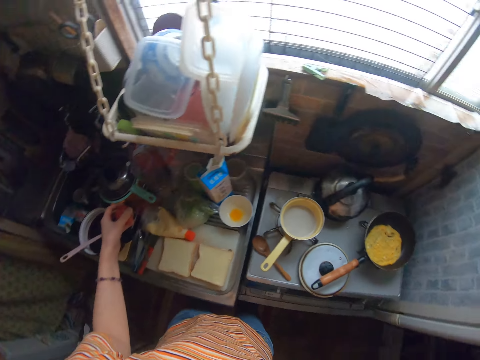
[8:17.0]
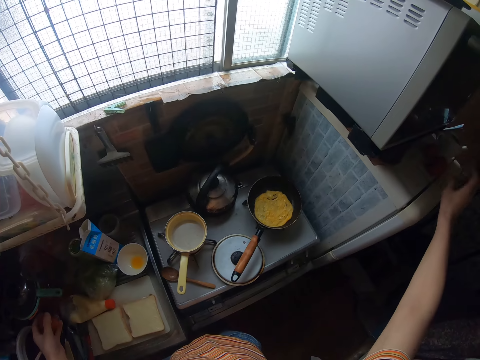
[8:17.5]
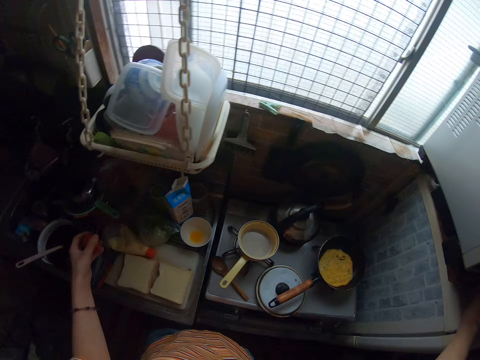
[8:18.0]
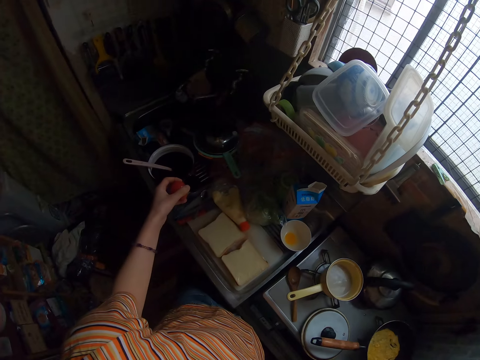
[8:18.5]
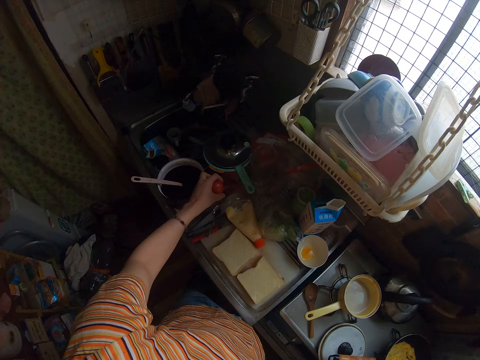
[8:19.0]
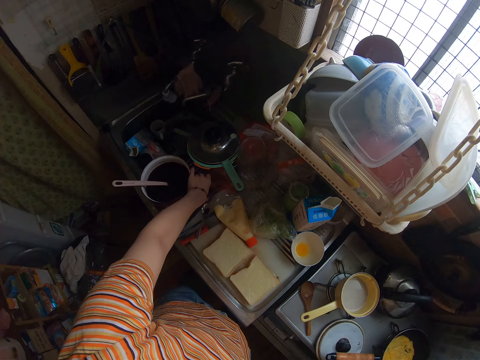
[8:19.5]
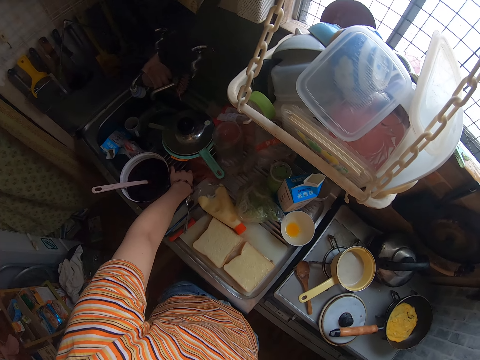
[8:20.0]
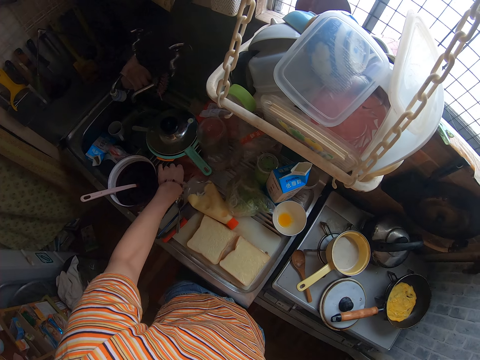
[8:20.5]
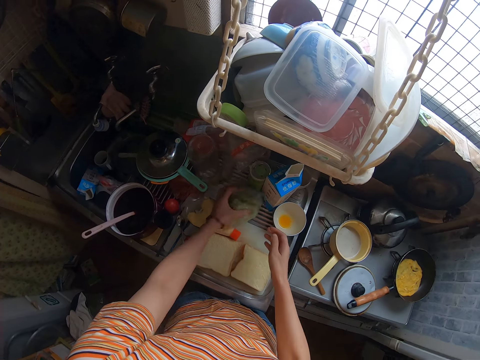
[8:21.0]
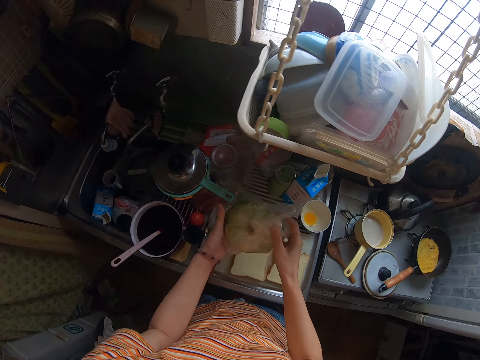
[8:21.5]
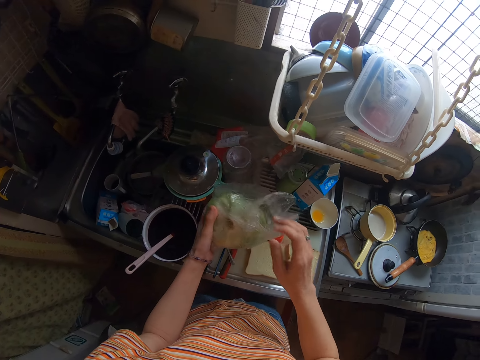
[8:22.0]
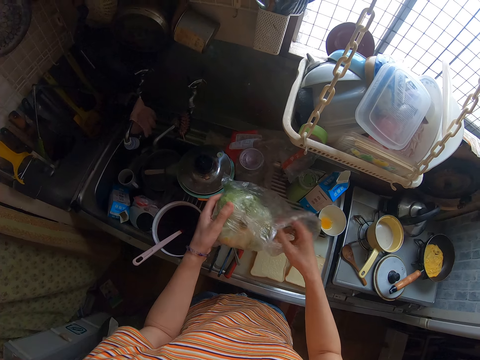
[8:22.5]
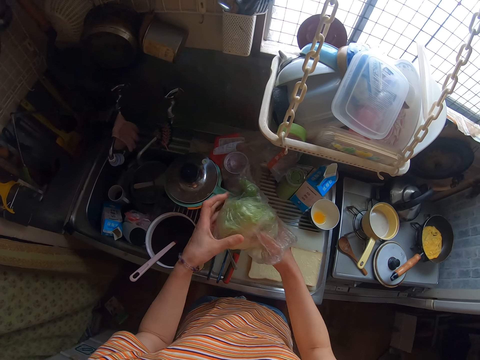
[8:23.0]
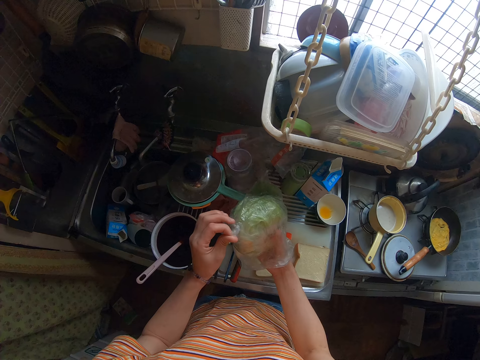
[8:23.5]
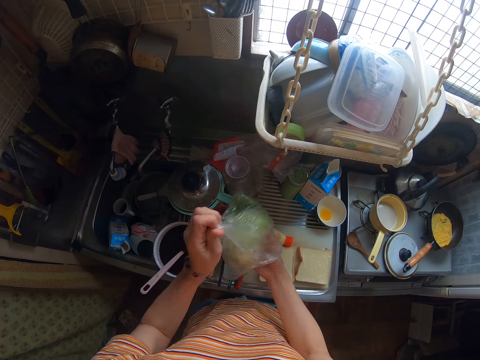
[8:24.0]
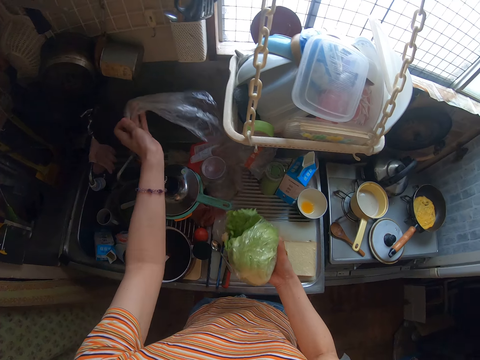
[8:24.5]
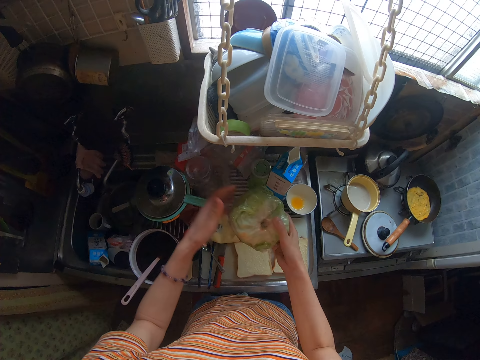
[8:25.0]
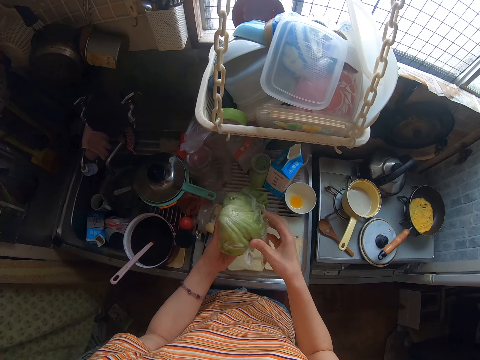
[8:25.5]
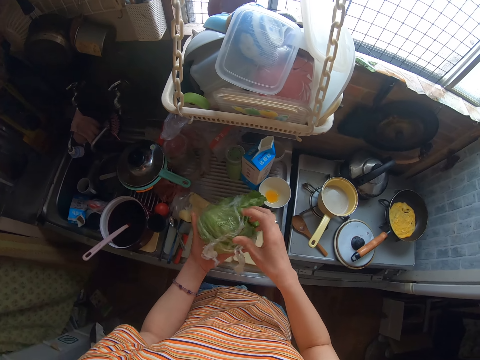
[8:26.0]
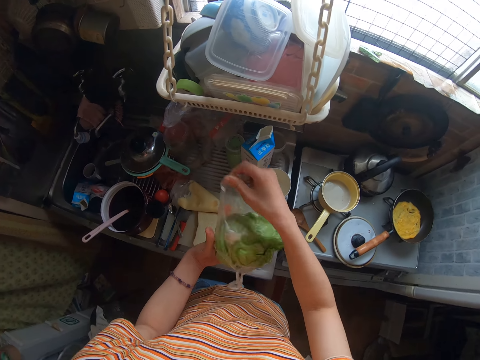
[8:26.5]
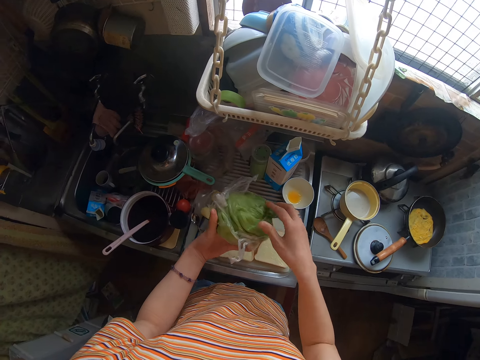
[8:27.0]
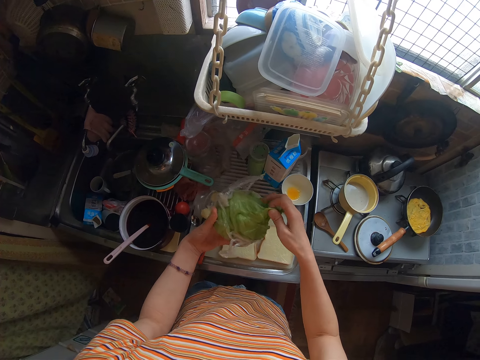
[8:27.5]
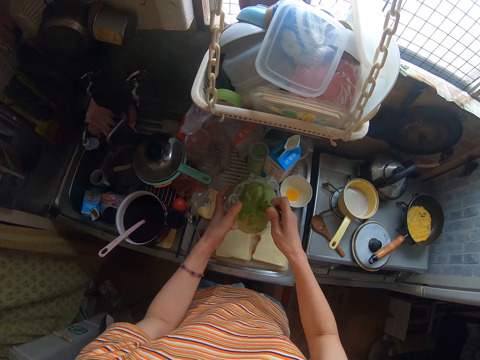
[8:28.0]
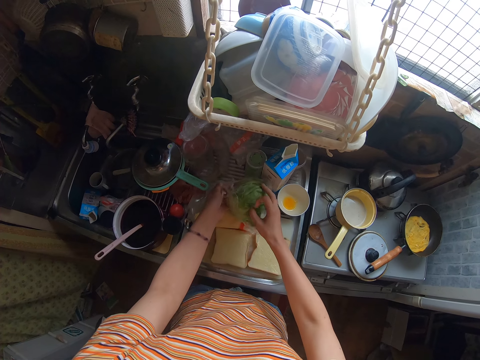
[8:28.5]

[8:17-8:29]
The camera wearer keeps the tomato on the table. They carry the cabbage on the table and pick the cabbage. They bring out the cabbage from one plastic bag. They drop the plastic bag on the table. They unwrap the cabbage from another plastic bag. They hold the cabbage.

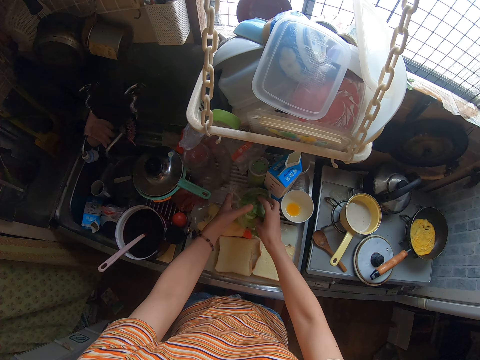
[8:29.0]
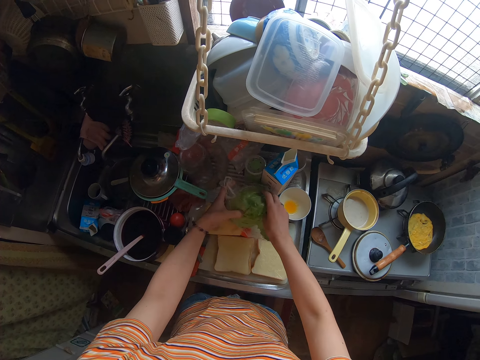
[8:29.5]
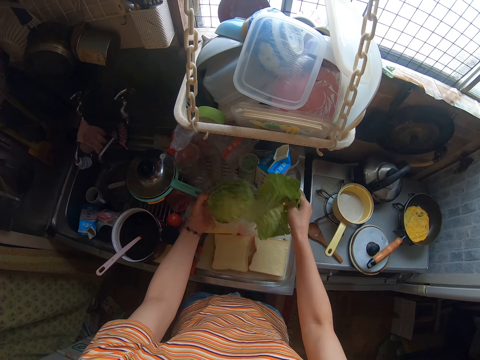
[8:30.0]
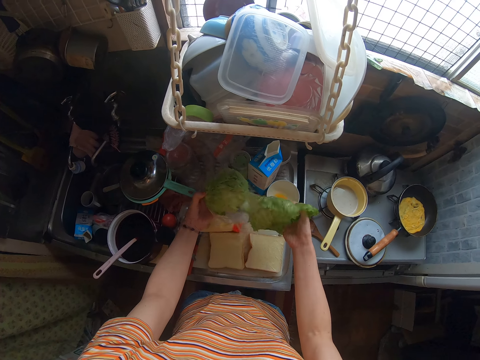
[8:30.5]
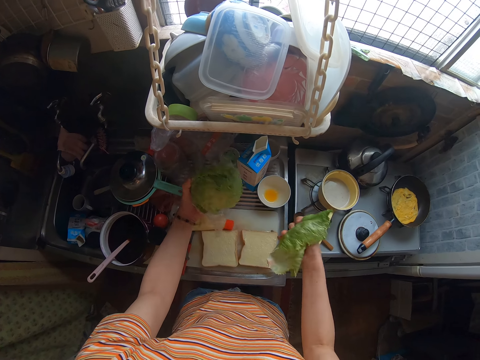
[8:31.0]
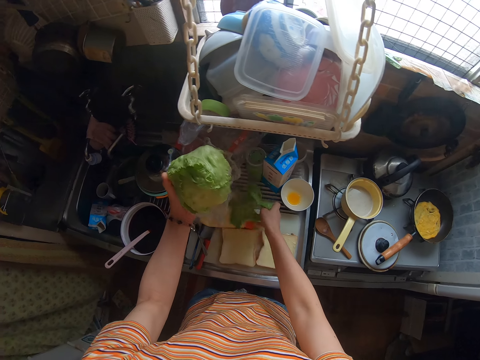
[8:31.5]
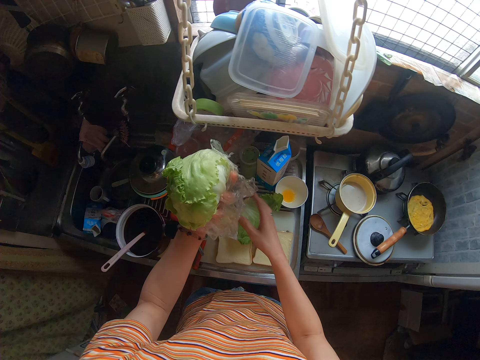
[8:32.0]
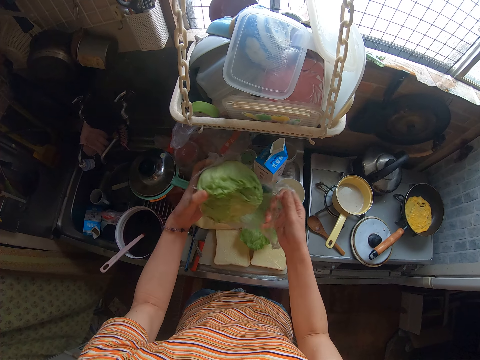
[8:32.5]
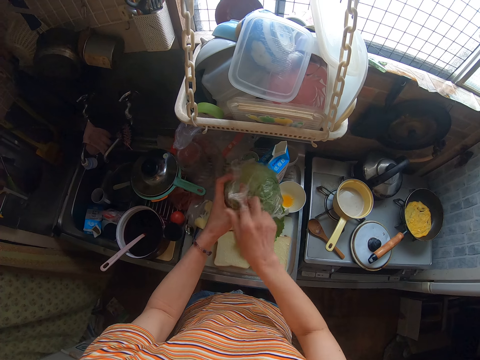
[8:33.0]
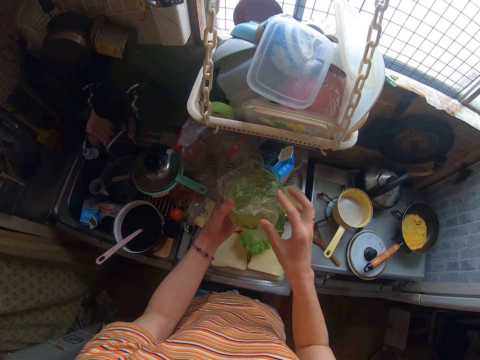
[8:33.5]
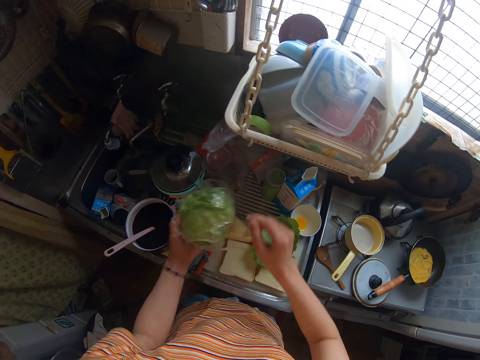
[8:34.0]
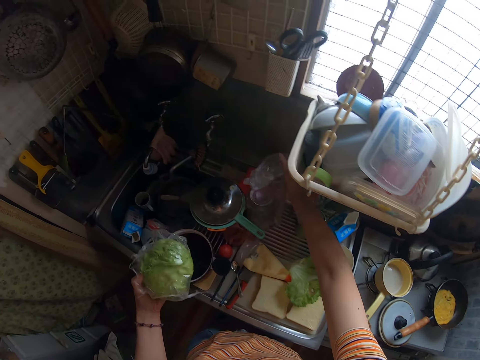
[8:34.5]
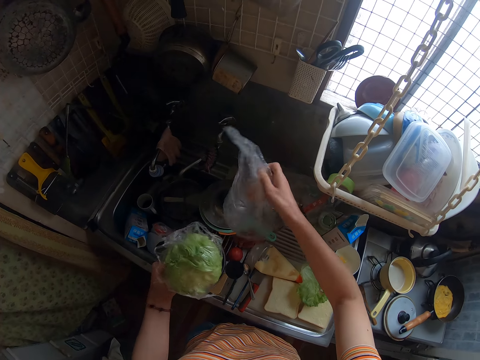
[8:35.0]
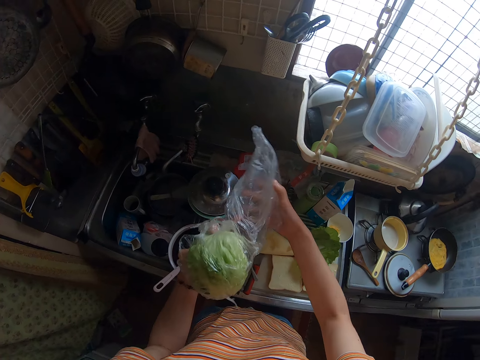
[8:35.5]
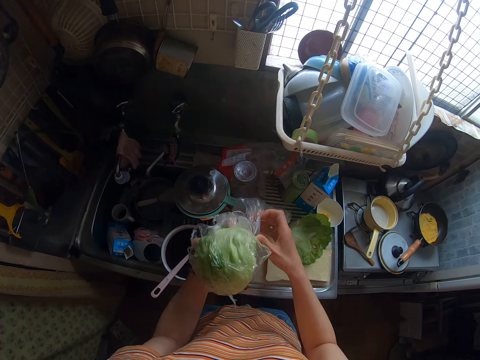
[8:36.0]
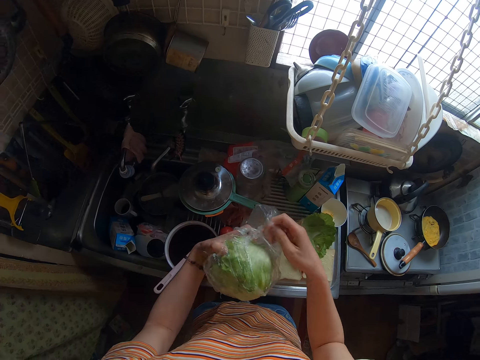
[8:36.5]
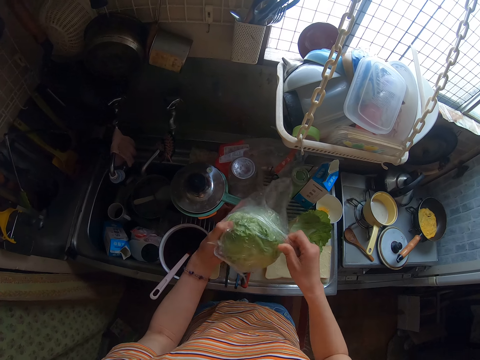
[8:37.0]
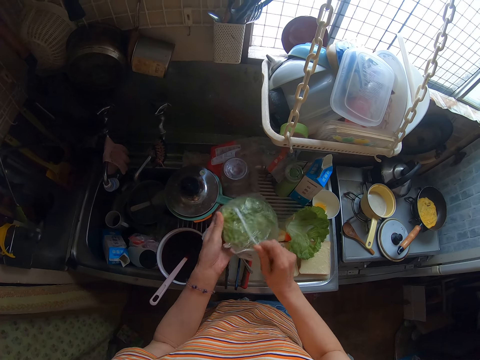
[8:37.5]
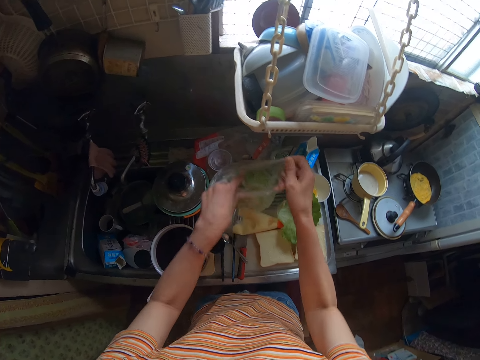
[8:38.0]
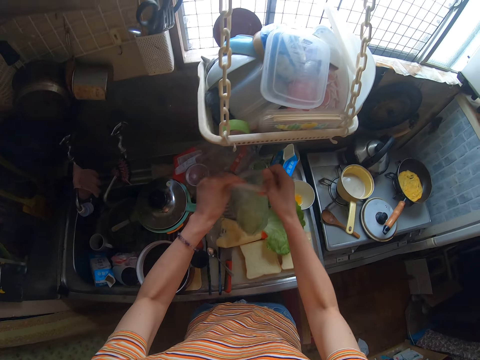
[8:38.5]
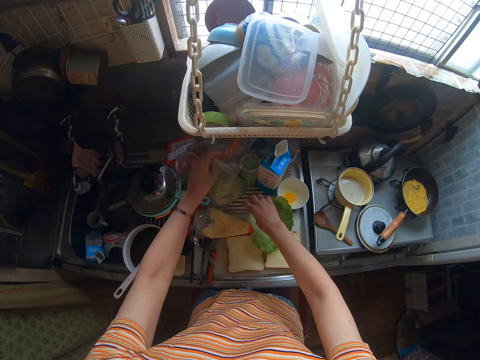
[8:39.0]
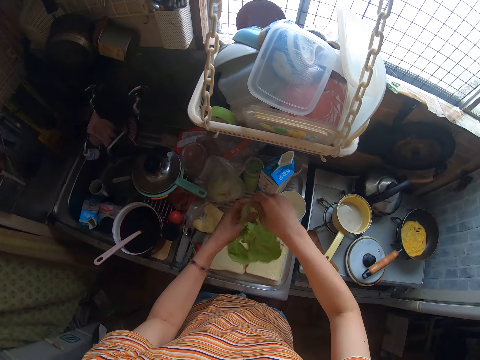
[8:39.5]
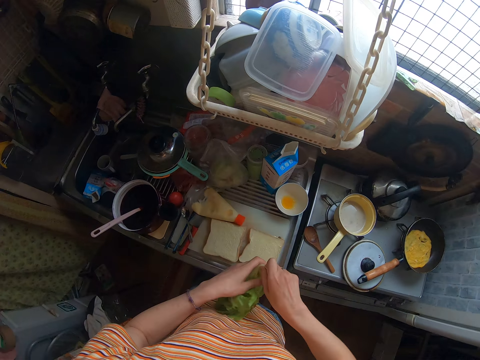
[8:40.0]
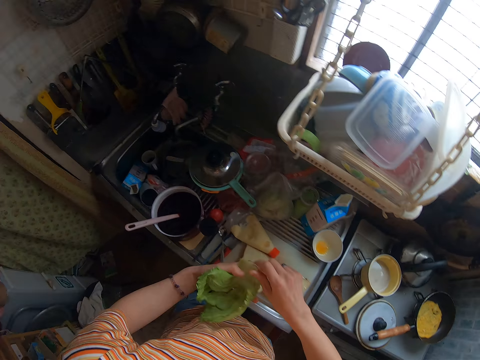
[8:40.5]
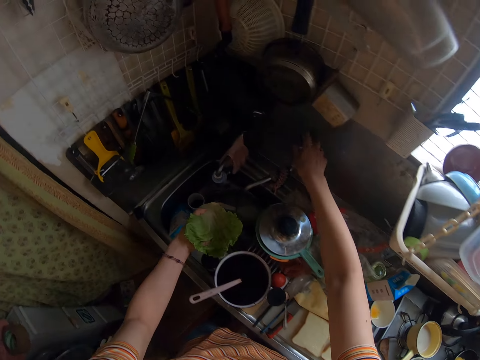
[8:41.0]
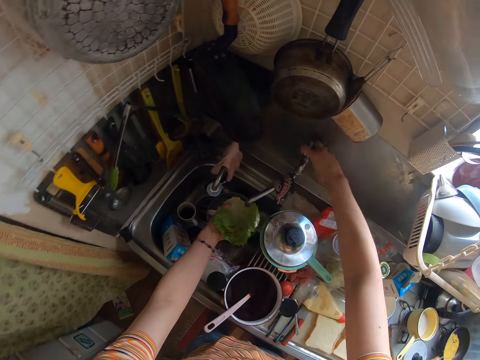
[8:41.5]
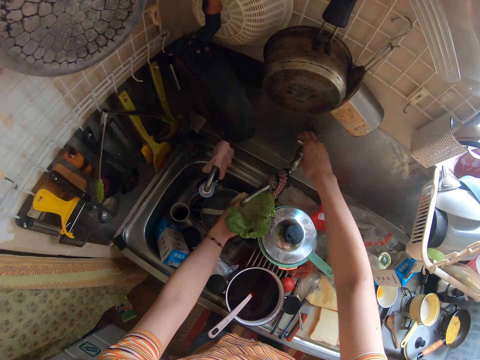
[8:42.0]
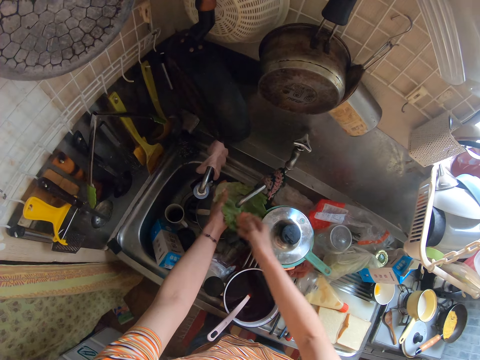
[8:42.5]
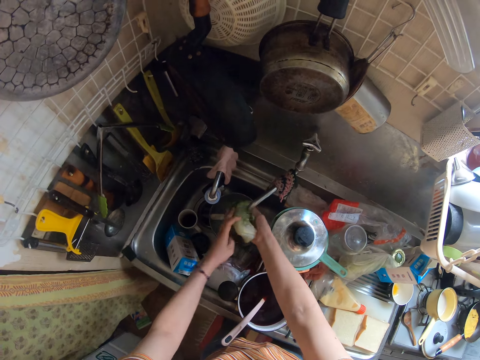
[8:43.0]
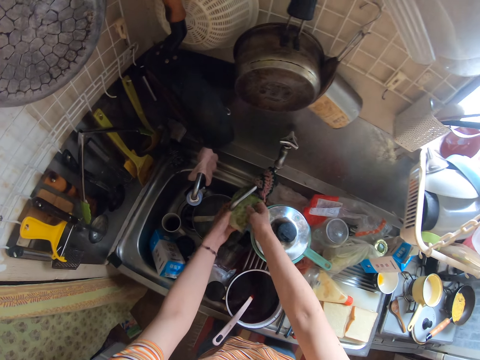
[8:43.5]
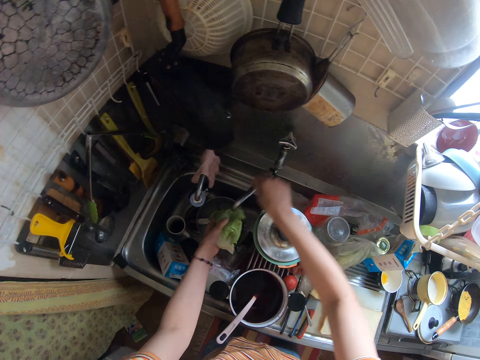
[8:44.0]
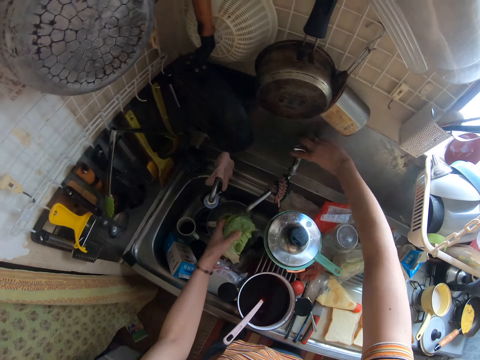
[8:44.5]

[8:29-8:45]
The camera wearer removes one layer of the cabbage. They drop the layer on the breads on the cutting board. They wrap the other part of the cabbage. They take the plastic bag or carrier bag from the table. They put the cabbage into the plastic bag. They shake the carrier bag. They drop the cabbage on the table. They pick the layer of cabbage dropped on the bread. They try to cut the cabbage. They turn on the tap. They wash the cabbage with water from the tap.
